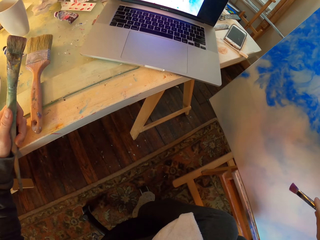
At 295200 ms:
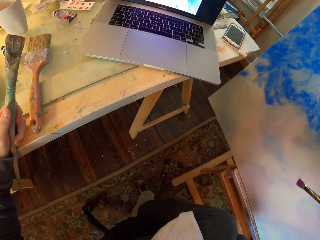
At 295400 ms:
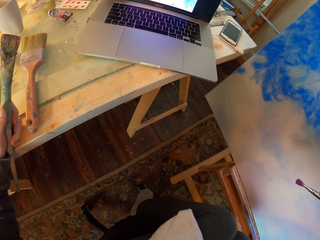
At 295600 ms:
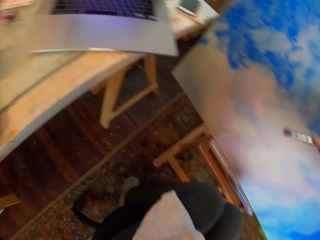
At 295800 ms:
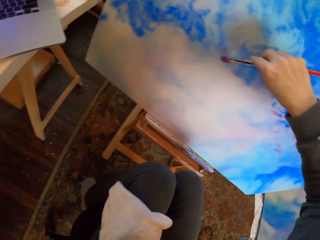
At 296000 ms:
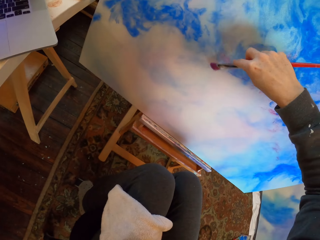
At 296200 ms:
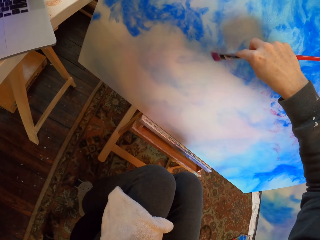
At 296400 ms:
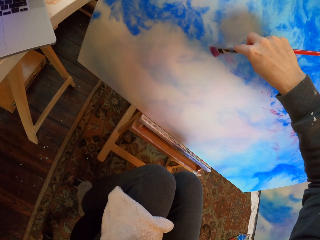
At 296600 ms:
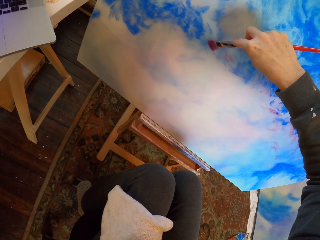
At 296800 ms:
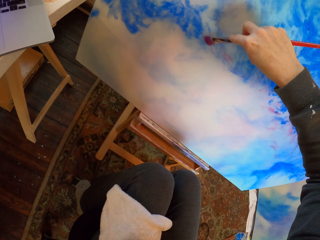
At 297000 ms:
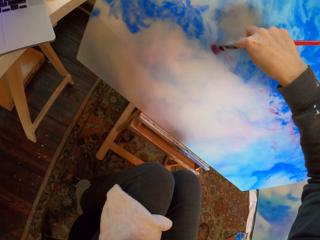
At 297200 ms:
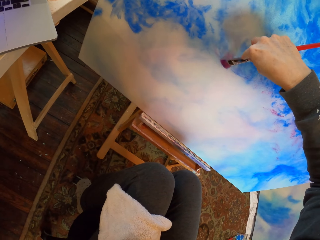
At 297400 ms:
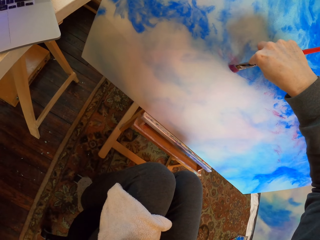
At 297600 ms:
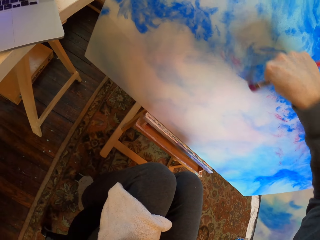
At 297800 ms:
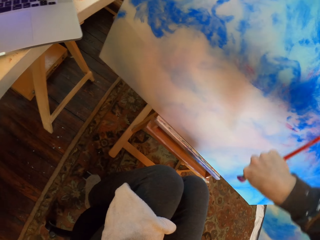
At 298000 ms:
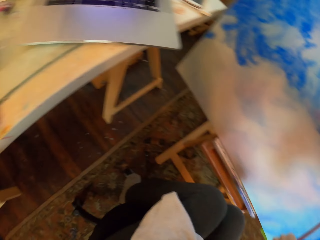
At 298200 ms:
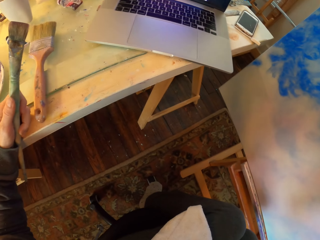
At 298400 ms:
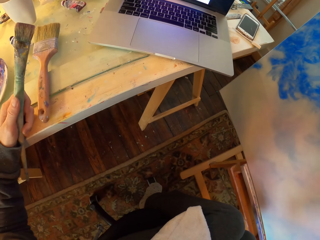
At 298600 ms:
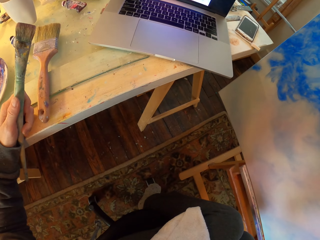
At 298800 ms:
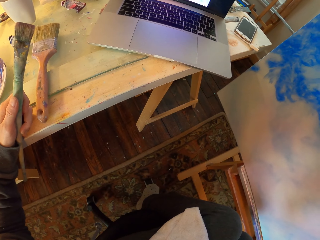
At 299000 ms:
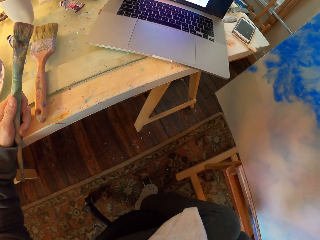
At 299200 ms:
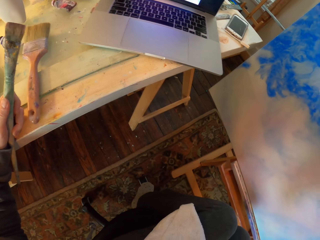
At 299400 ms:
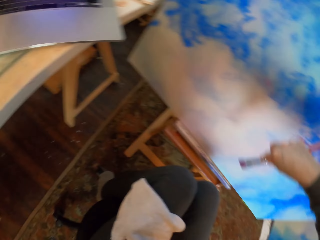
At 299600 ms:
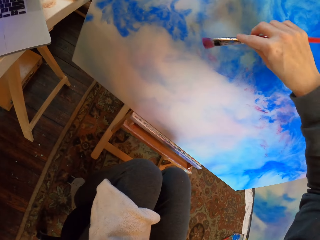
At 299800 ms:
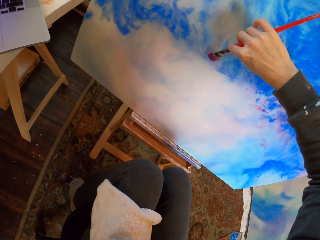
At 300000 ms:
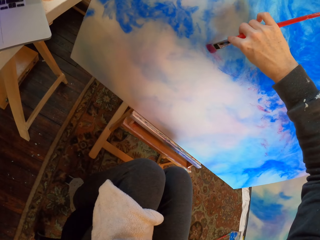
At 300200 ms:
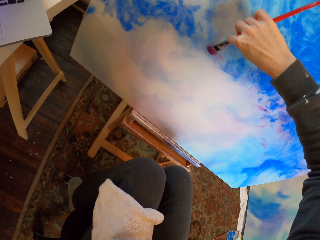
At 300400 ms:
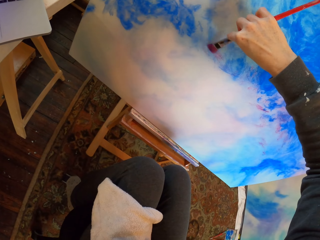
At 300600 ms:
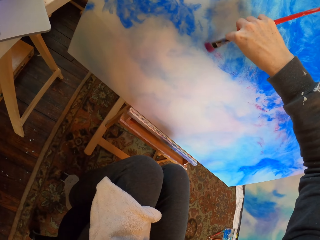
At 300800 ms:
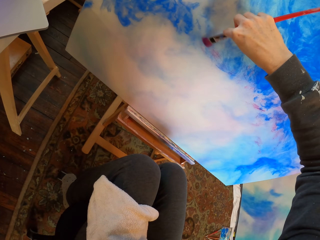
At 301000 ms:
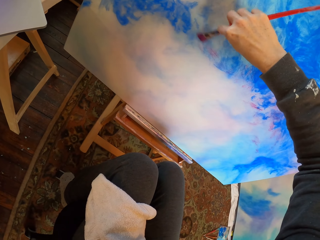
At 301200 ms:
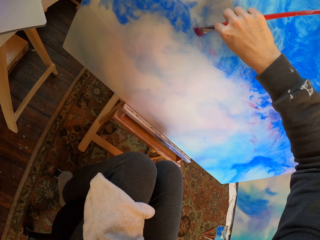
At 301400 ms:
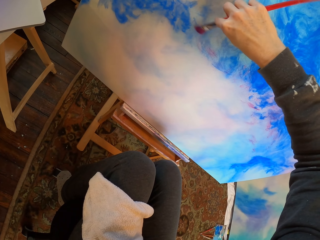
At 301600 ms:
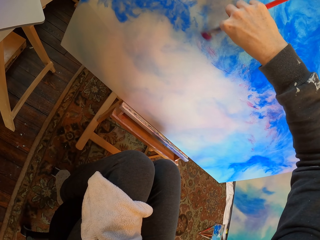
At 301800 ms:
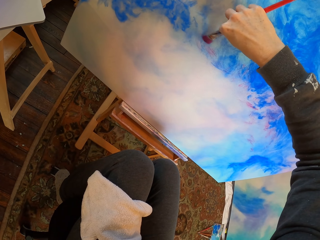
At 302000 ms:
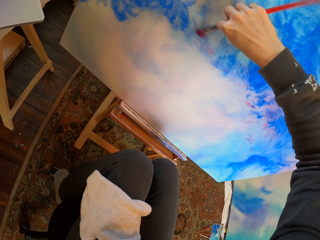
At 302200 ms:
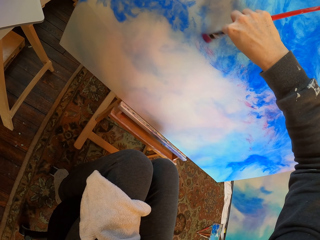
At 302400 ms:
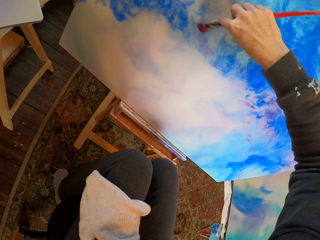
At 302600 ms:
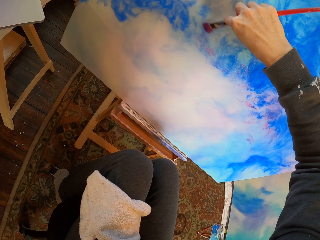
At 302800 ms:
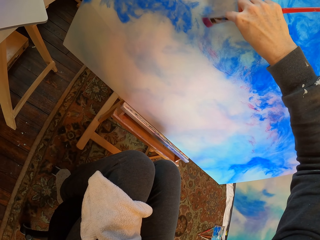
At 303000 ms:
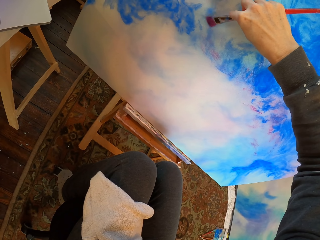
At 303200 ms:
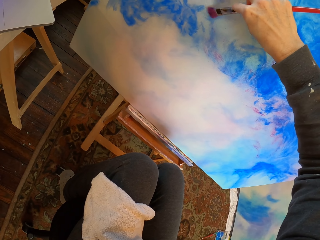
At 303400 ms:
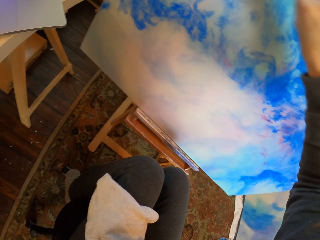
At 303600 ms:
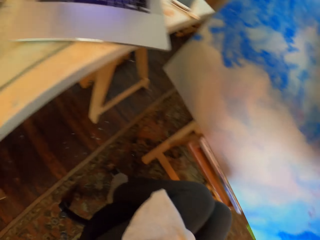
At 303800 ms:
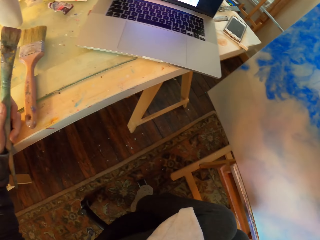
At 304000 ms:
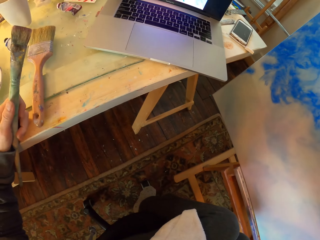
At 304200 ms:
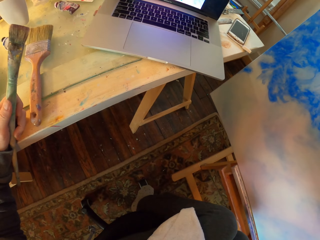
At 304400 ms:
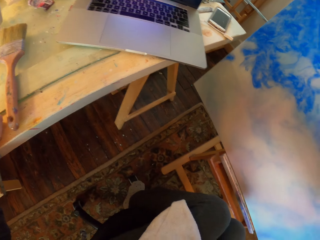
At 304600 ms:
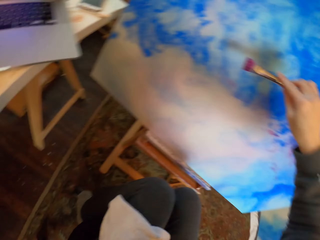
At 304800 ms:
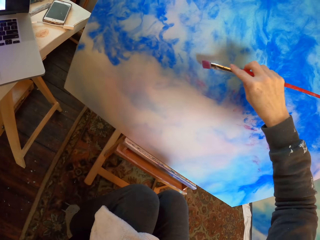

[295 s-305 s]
The camera wearer stares at the laptop. They paint on the paint board. They stare at the laptop. They paint on the paint board. They stare at the laptop.

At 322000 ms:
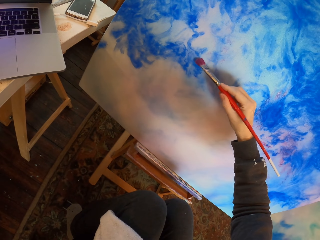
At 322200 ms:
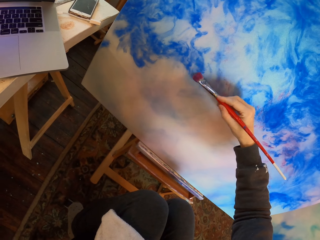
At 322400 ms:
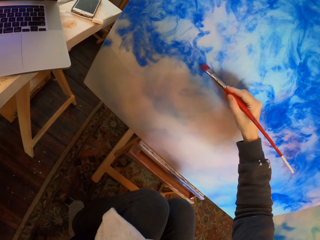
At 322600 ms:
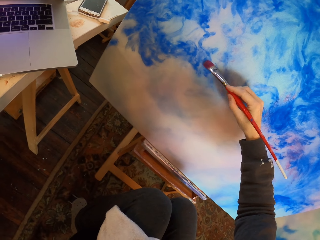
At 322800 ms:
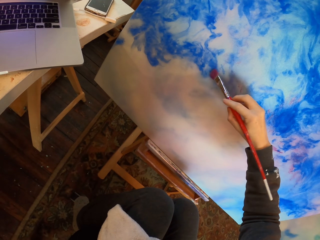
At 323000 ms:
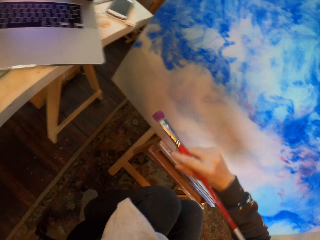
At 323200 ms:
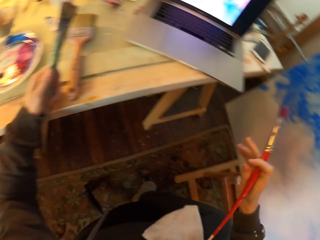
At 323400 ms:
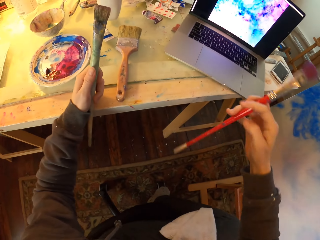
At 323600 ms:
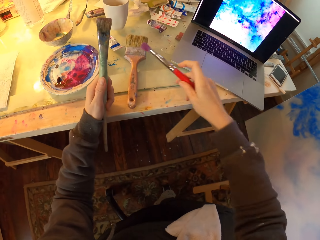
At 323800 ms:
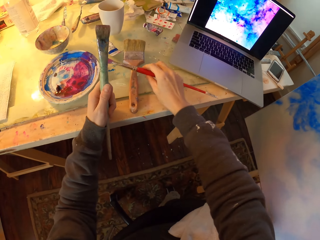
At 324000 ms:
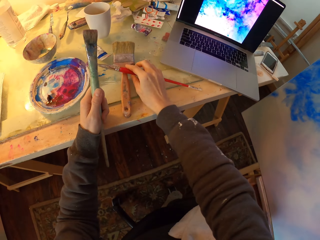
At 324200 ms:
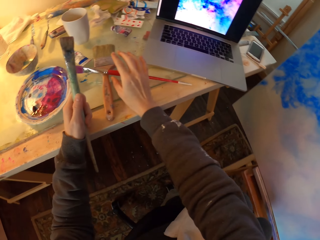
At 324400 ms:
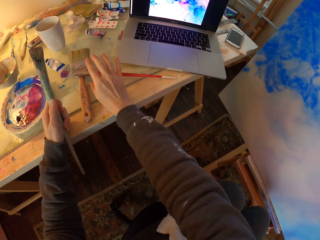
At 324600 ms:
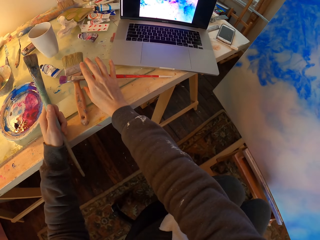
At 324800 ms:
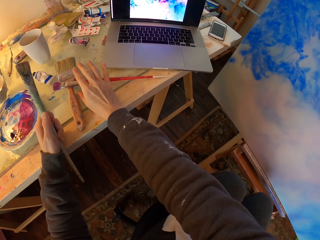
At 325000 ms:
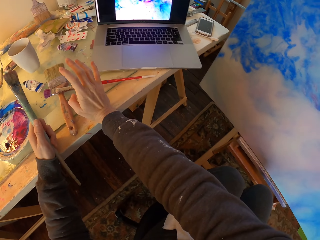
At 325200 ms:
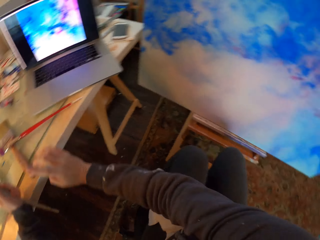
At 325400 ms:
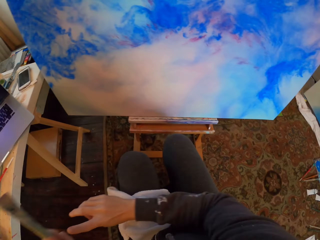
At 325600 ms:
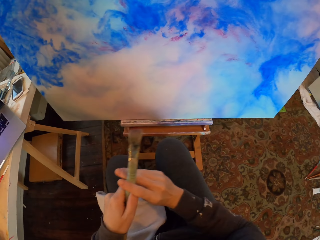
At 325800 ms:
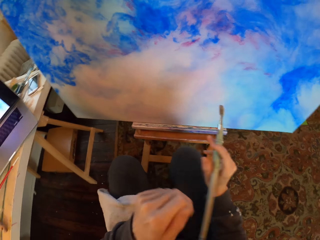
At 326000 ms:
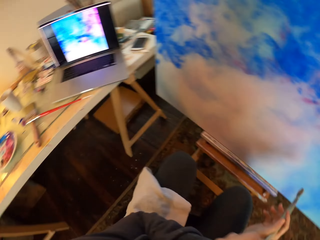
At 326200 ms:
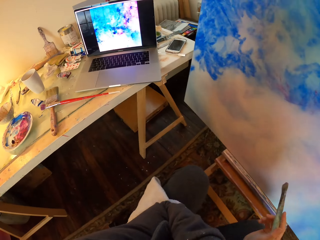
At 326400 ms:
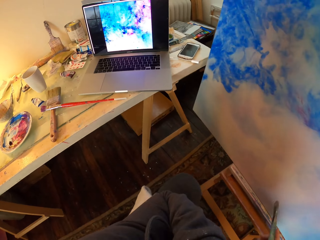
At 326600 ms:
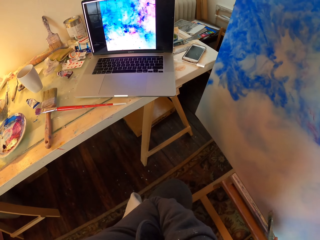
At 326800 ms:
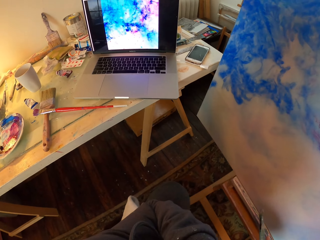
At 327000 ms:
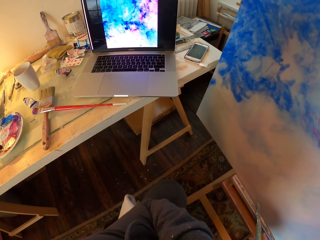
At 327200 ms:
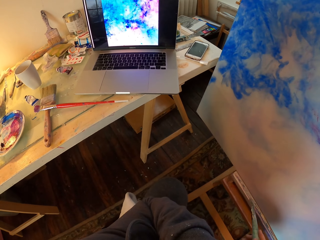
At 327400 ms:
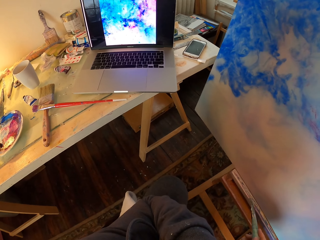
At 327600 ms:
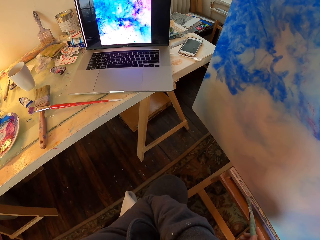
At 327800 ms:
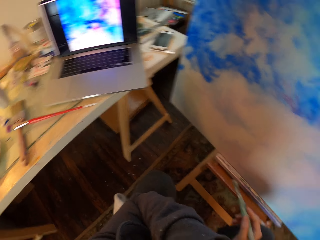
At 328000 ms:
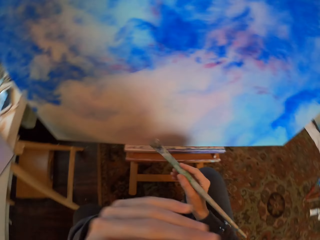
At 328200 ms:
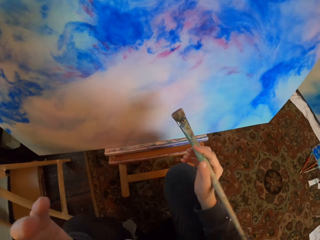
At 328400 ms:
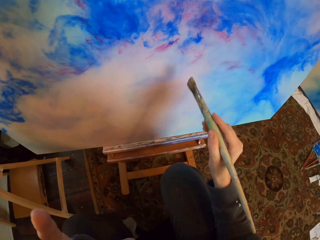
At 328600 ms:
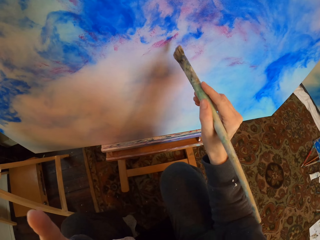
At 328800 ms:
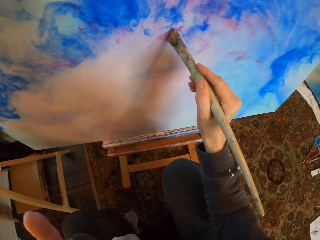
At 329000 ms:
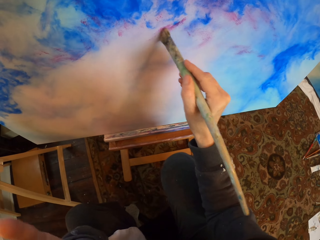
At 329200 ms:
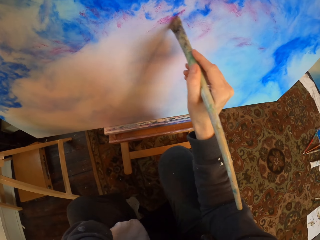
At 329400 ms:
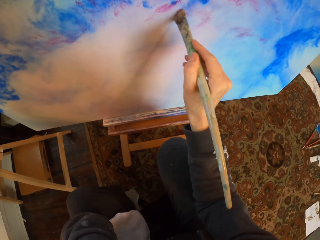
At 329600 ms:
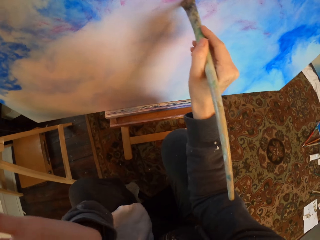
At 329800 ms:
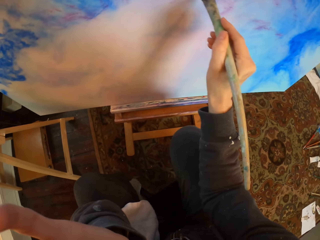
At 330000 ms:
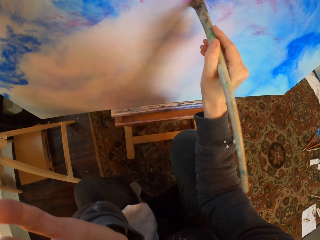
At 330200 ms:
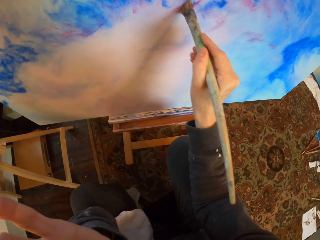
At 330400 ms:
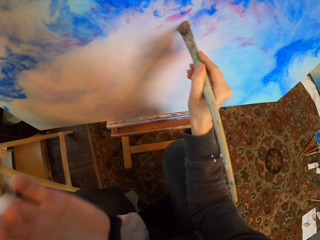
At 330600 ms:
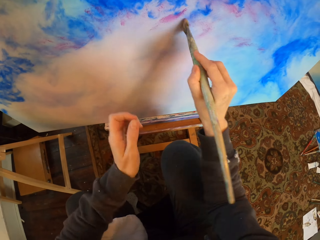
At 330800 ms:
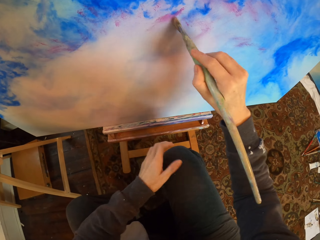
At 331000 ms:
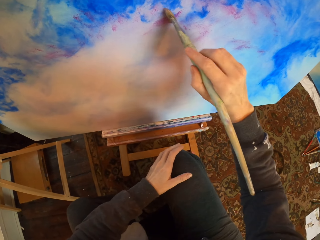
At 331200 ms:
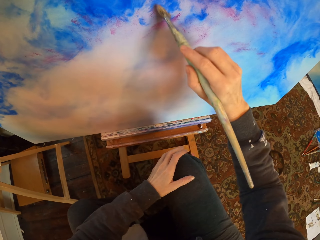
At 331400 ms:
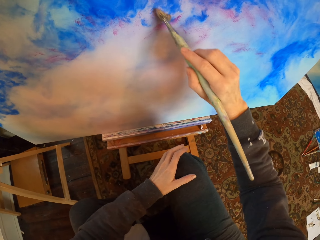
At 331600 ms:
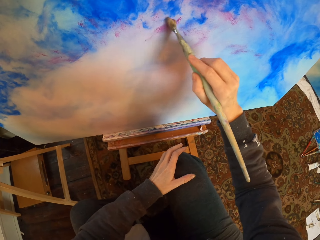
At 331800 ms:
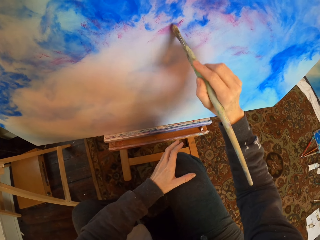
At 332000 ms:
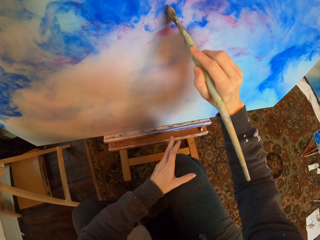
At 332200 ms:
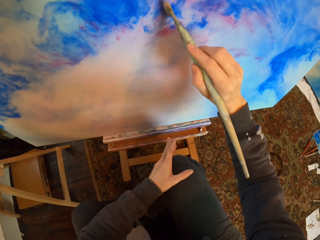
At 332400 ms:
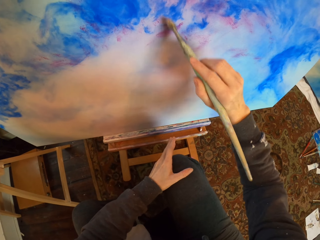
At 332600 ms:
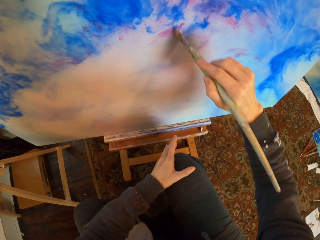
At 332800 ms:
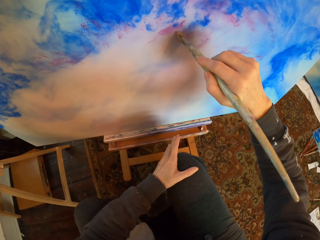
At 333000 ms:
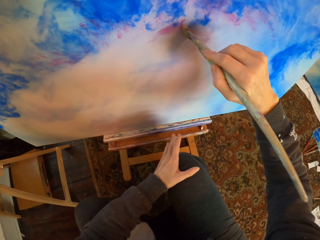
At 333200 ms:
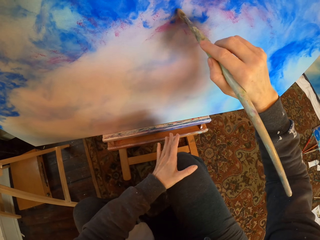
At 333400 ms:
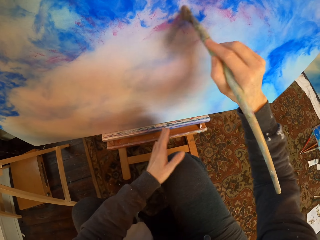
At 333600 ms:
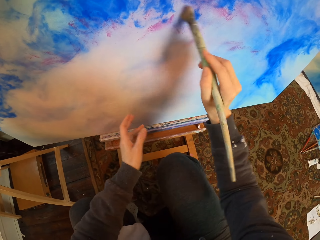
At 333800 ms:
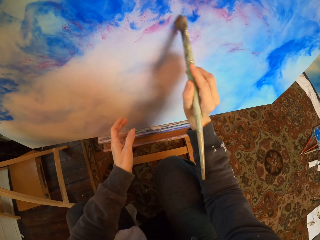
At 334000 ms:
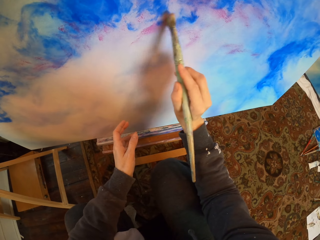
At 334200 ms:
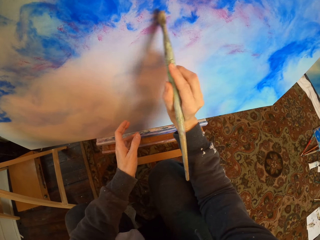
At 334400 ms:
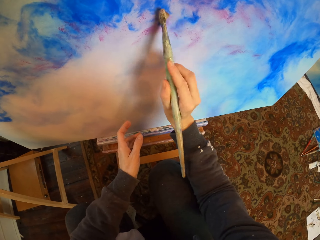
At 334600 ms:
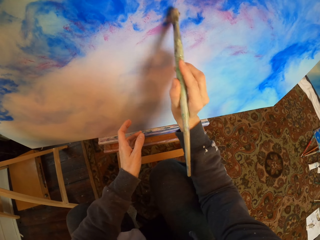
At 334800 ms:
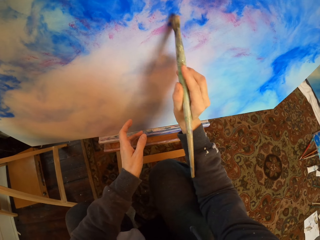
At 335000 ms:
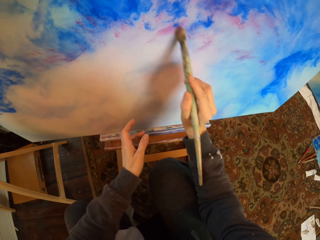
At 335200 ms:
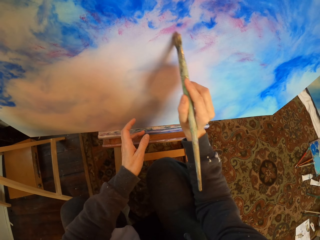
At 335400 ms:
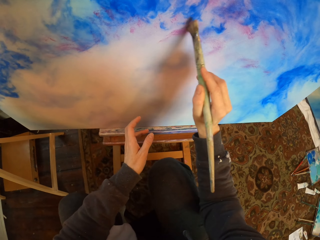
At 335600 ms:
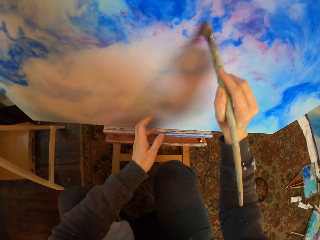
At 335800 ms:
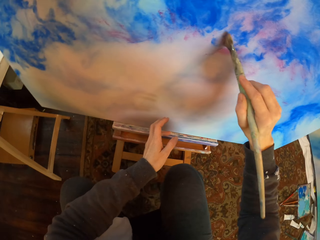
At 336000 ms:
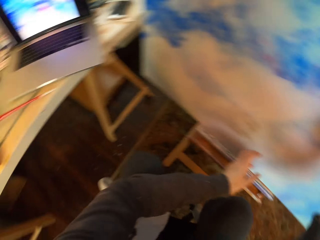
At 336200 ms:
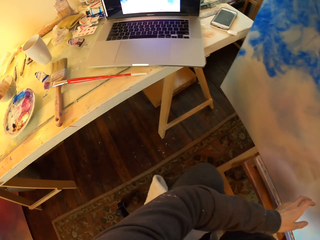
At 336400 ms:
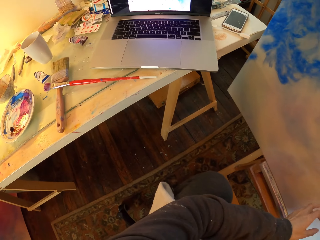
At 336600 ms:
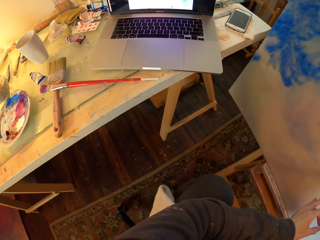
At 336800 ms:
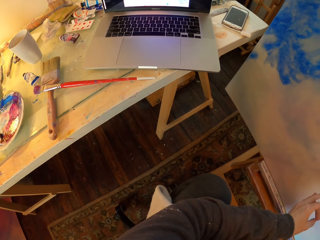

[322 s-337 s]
The camera wearer places the paint brush down. They take the brush on the left hand to the right. They hold the paint brush. They stare at the laptop. They paint on the paint board. They scratch the face with the left hand. They hold the right knee with the left hand. They move the hand and paint on the paint board. They paint on the paint board again. They move the left hand. They paint on the paint board. They stare at the laptop.
